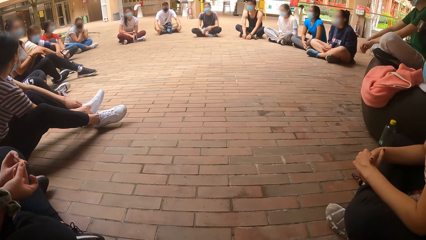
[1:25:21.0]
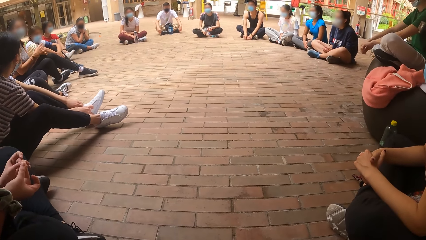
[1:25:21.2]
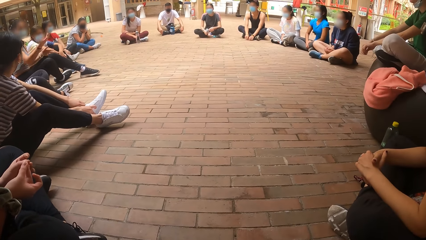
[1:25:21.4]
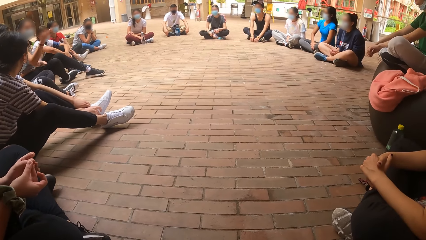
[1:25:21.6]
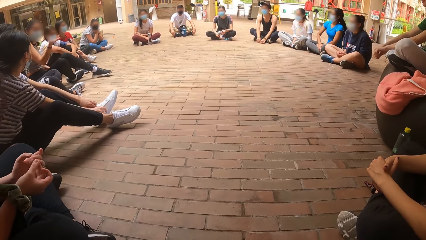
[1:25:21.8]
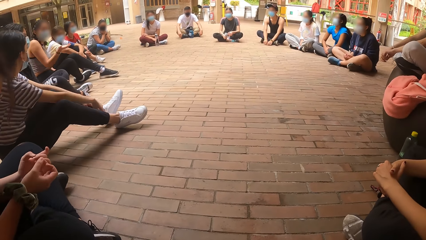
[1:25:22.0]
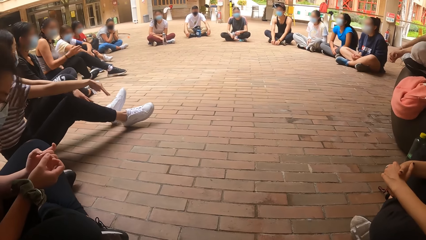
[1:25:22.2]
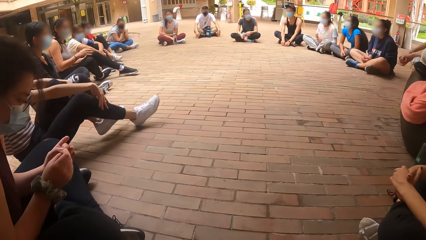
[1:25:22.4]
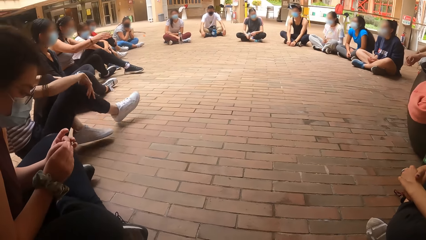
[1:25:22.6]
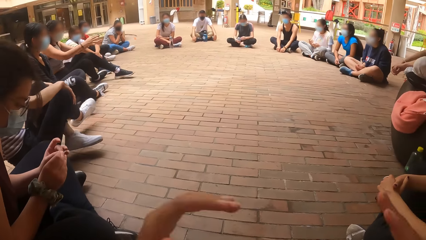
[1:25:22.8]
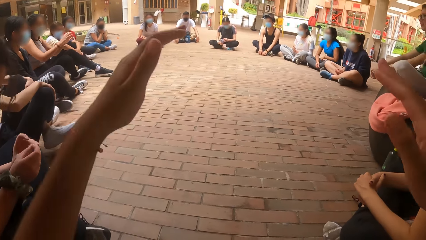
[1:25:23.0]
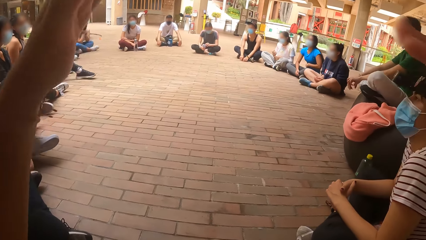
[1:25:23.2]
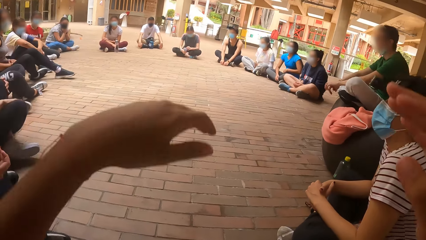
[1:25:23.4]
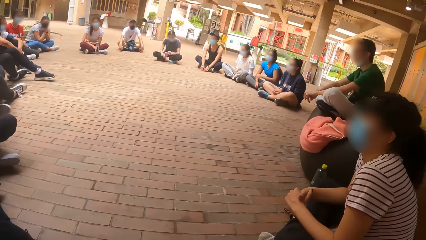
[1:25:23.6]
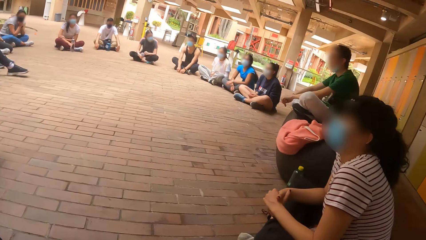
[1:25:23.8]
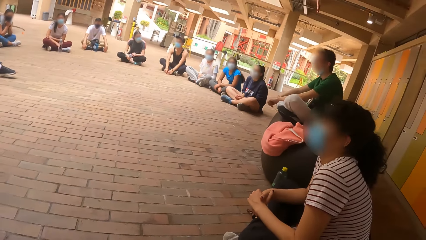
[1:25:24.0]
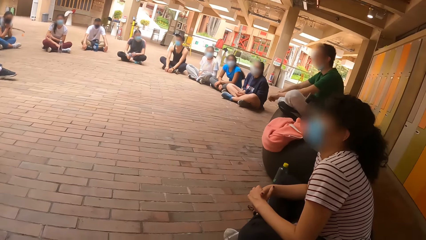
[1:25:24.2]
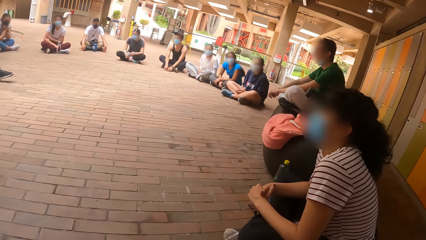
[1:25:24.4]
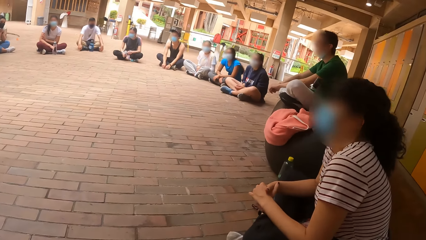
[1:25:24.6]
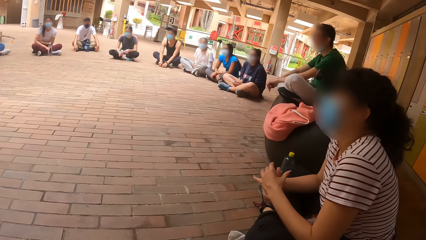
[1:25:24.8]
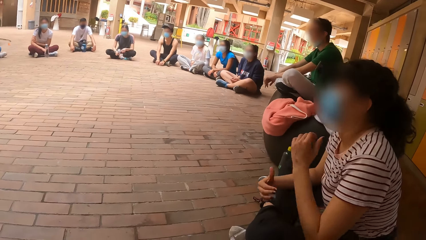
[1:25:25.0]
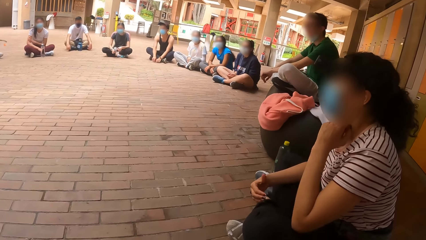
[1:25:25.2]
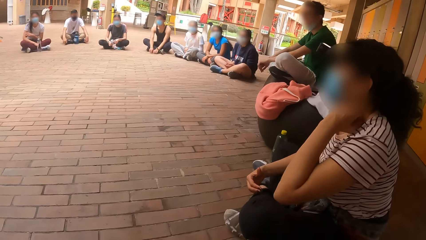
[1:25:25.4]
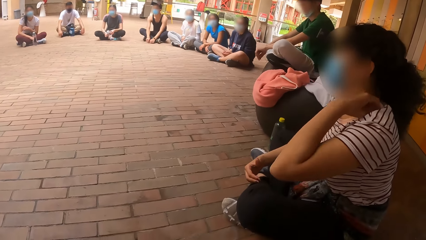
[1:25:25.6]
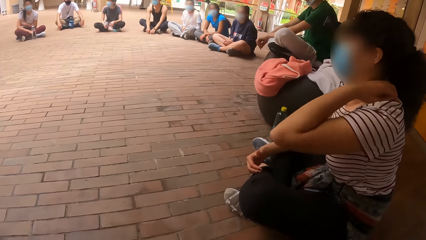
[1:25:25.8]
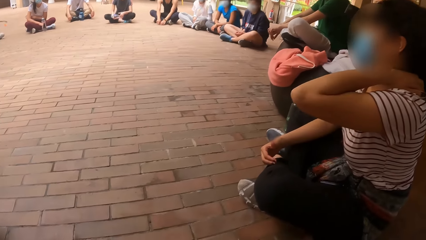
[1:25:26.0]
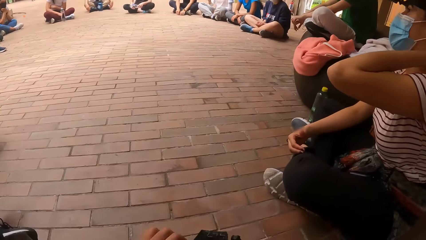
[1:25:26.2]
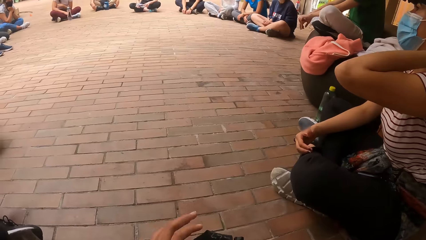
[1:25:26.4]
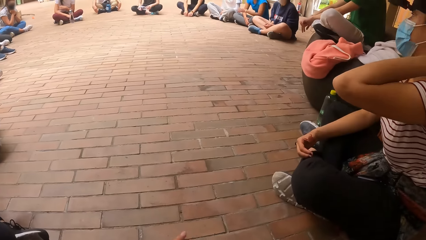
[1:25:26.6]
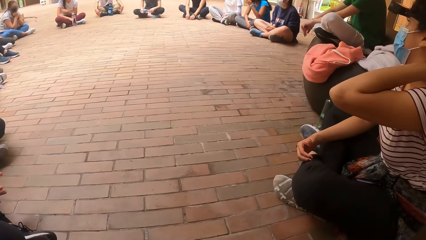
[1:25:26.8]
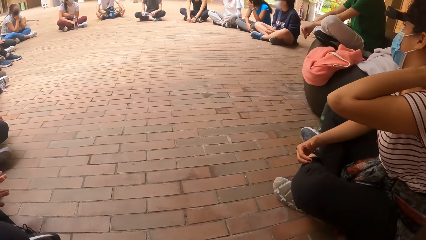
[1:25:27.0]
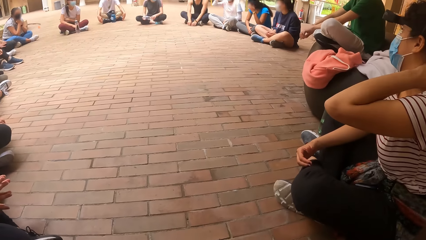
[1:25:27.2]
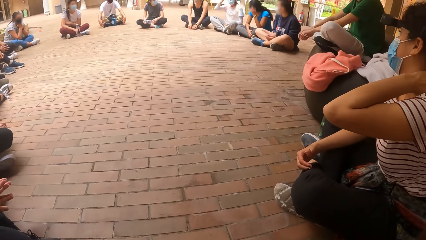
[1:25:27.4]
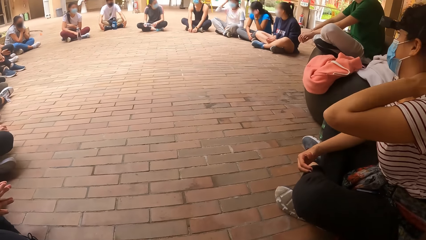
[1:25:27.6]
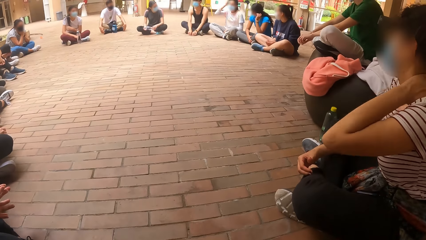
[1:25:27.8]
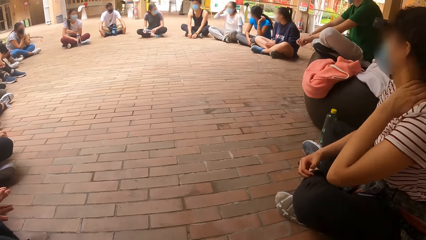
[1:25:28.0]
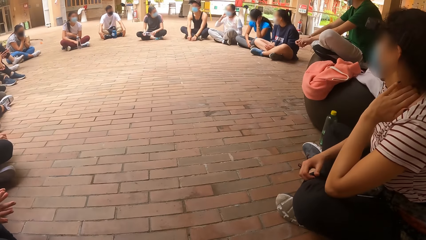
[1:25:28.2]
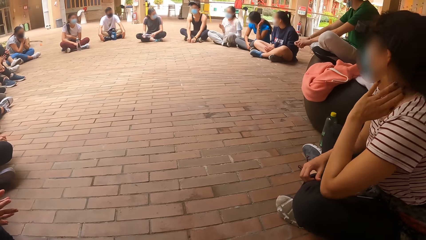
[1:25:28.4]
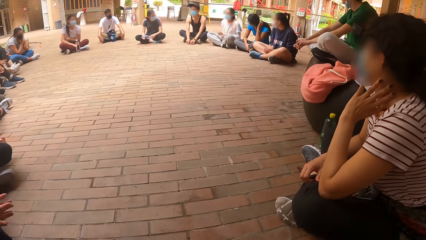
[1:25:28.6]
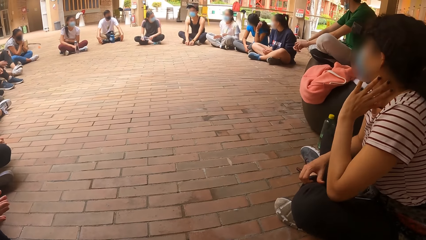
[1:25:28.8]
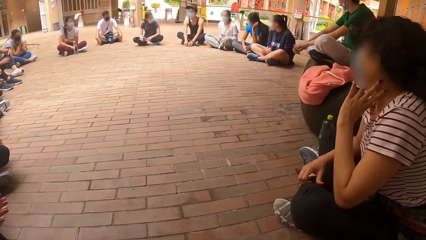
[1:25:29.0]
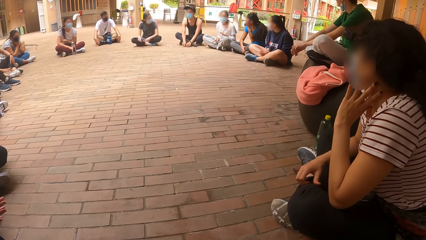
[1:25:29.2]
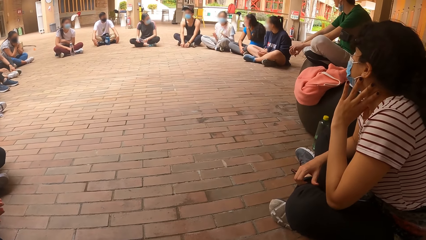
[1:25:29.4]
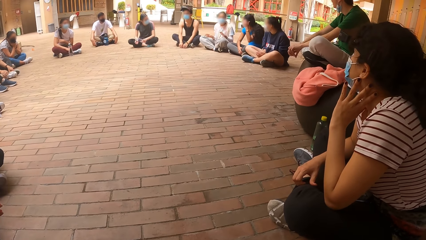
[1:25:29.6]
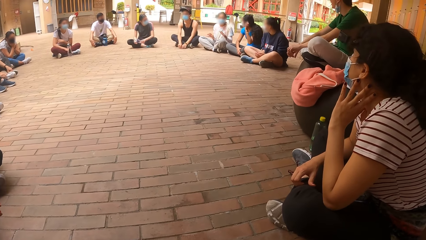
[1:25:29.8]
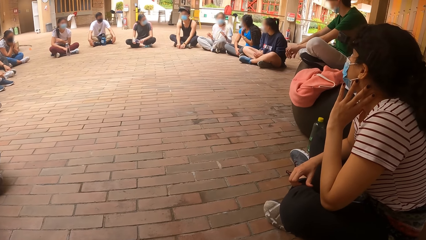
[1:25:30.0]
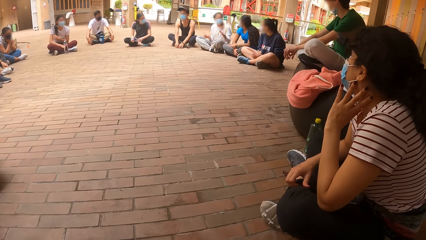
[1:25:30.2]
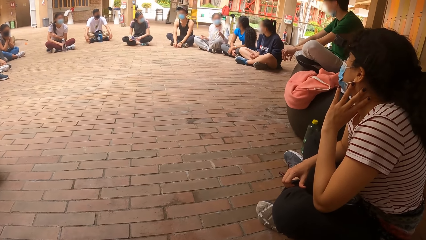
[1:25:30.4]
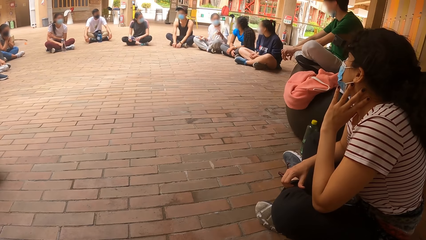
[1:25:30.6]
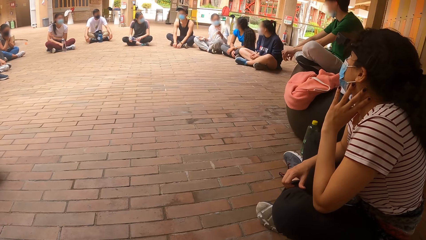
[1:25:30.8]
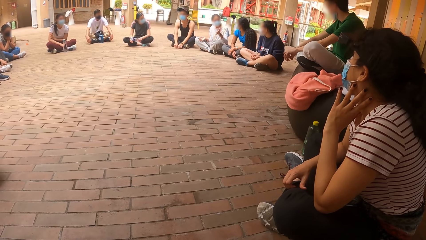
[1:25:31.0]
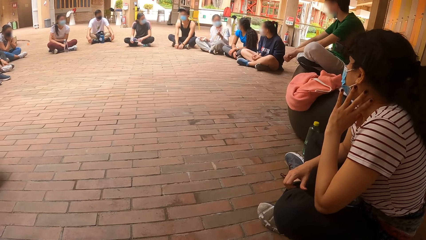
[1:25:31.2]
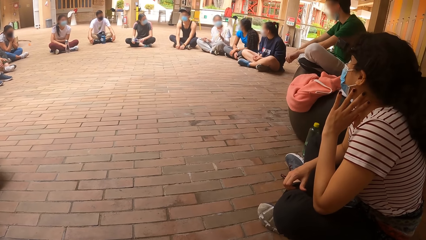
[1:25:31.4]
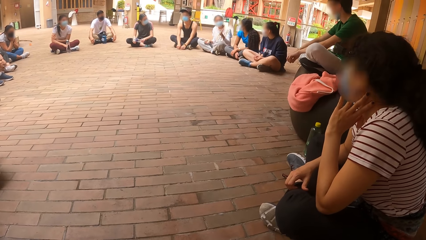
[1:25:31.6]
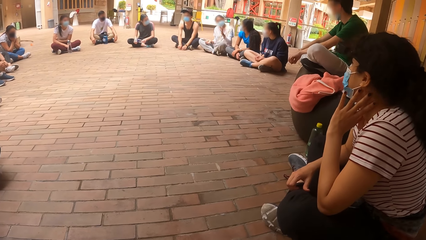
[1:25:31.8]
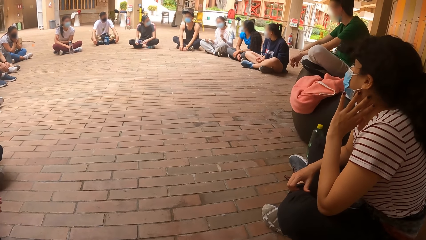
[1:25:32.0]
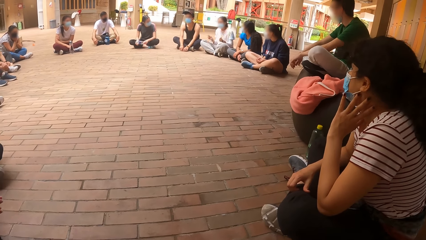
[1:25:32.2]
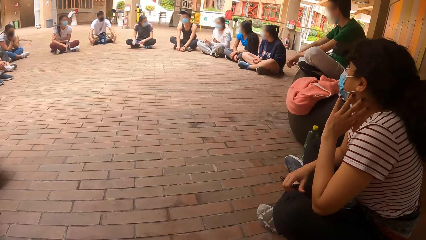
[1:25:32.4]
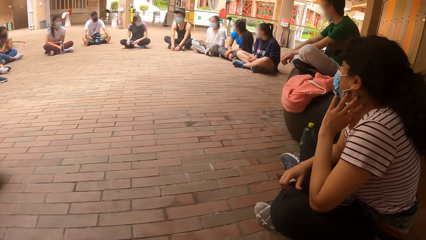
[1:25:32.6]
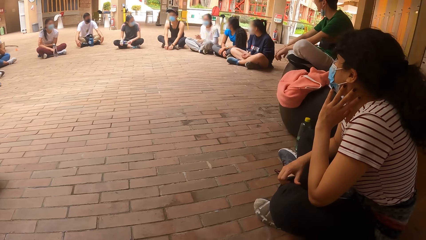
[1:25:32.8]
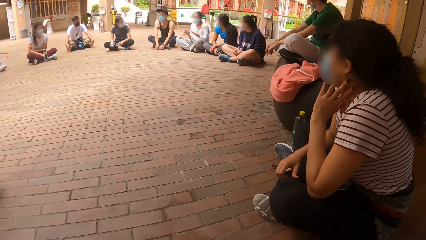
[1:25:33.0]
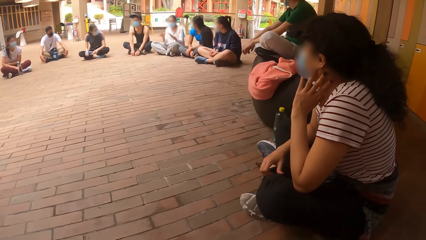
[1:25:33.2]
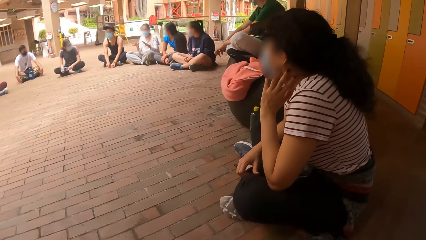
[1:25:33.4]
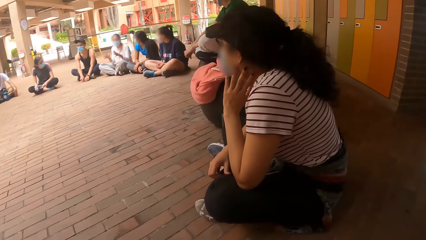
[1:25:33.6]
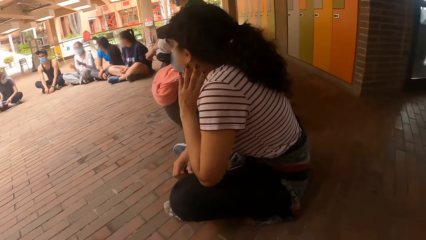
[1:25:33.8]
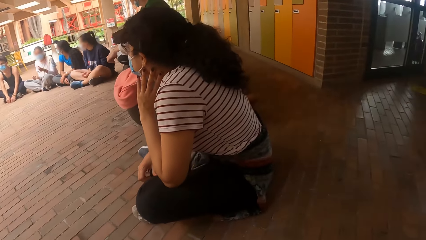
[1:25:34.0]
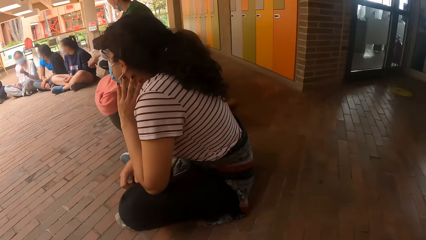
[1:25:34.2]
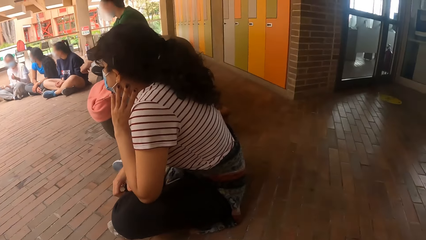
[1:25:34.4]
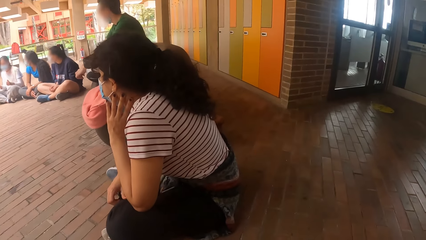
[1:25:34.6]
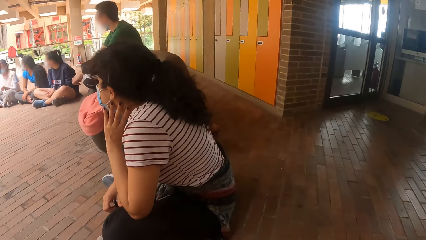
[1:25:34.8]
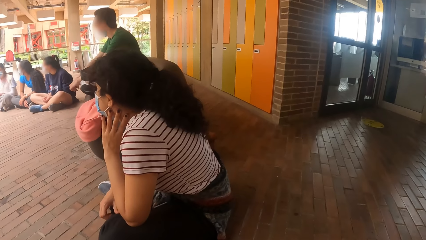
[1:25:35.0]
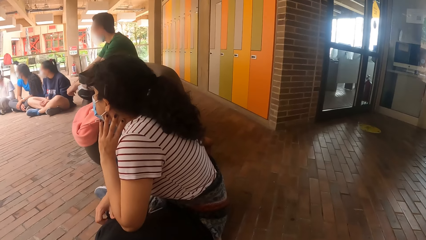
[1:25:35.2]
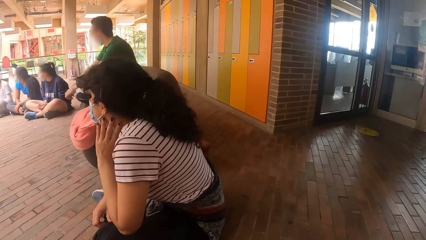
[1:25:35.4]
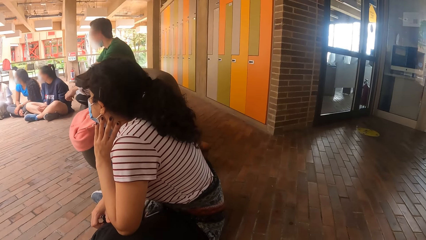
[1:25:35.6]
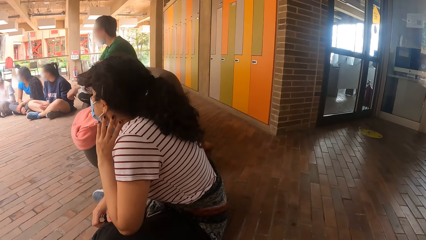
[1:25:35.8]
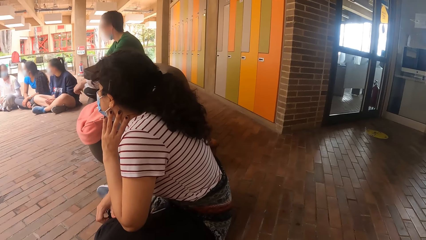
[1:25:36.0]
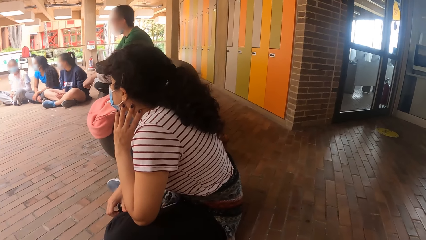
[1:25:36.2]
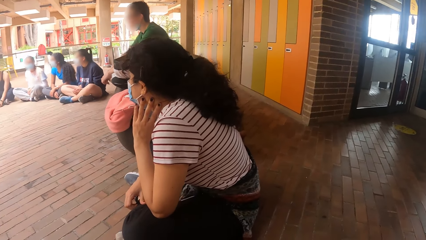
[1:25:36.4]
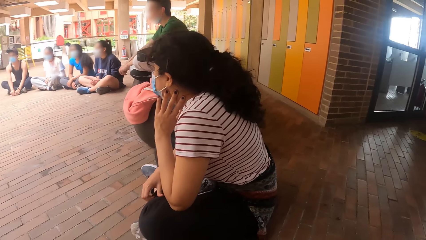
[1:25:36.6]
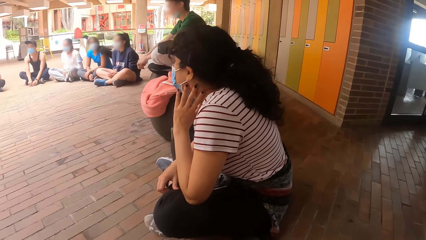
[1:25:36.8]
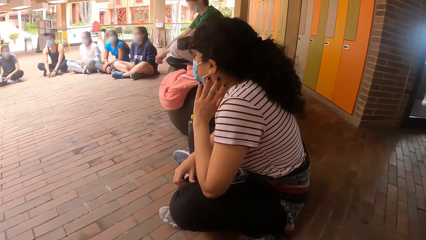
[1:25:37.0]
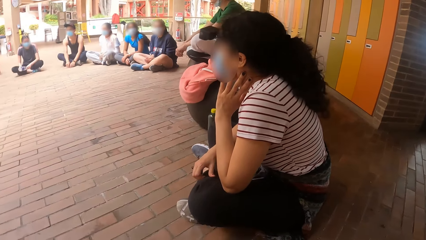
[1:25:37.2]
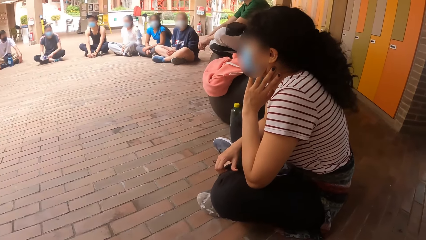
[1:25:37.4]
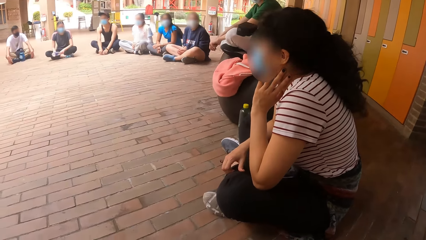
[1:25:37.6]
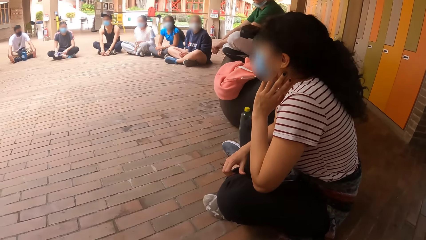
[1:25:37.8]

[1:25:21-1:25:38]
The camera wearer raises both hands. They flap the hands. They put down both hands. A woman converses with a man.
